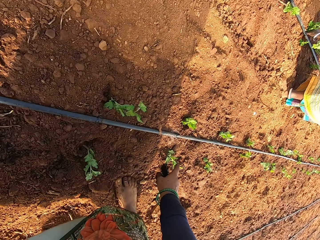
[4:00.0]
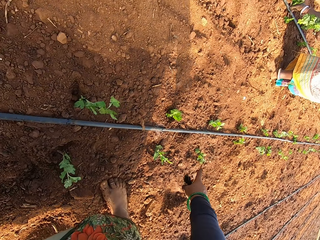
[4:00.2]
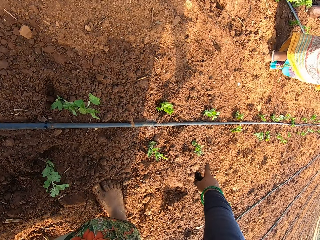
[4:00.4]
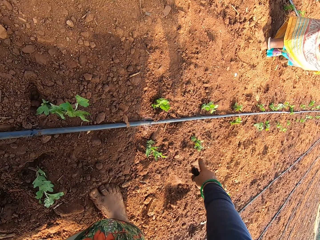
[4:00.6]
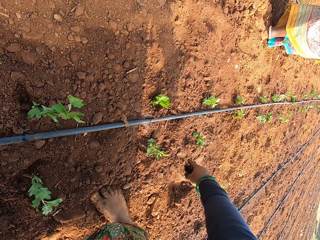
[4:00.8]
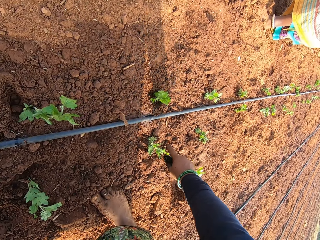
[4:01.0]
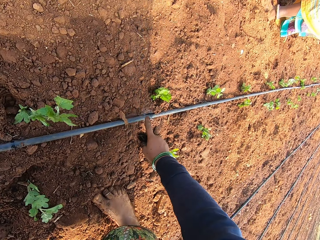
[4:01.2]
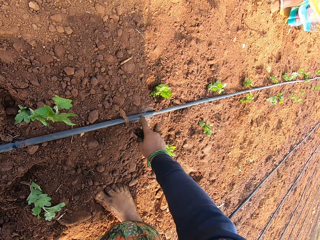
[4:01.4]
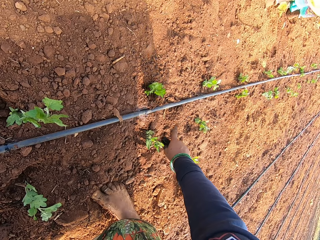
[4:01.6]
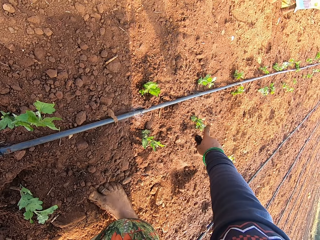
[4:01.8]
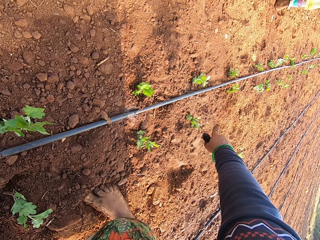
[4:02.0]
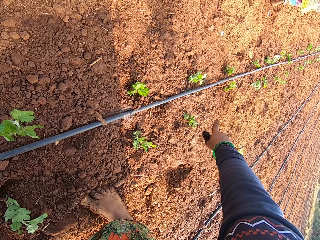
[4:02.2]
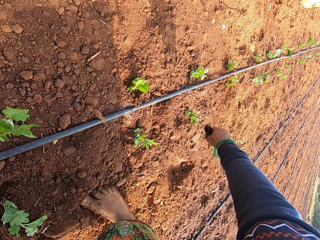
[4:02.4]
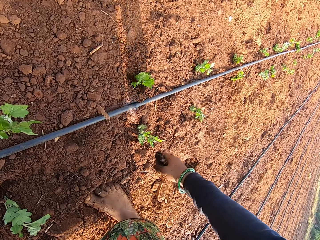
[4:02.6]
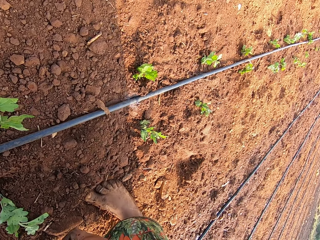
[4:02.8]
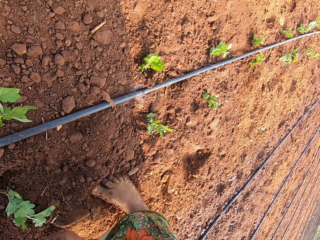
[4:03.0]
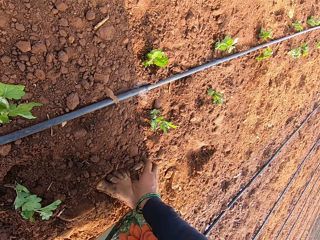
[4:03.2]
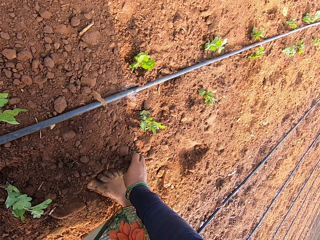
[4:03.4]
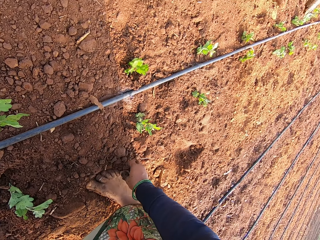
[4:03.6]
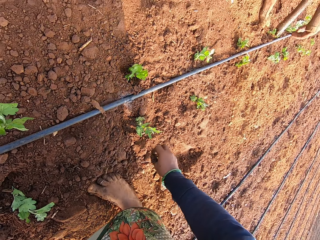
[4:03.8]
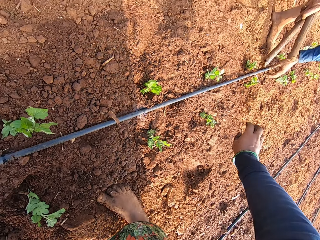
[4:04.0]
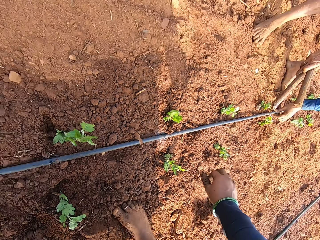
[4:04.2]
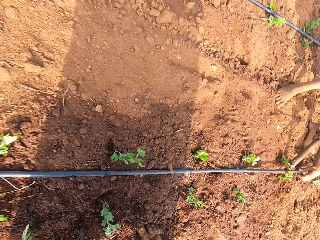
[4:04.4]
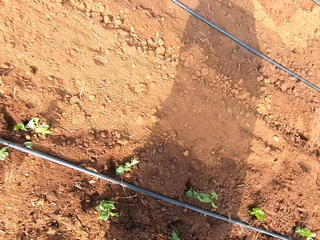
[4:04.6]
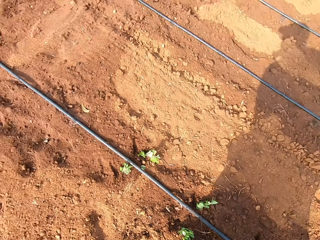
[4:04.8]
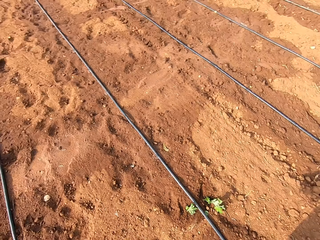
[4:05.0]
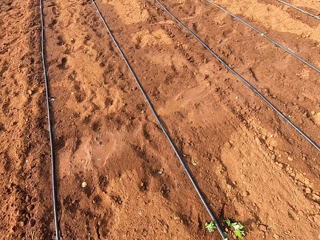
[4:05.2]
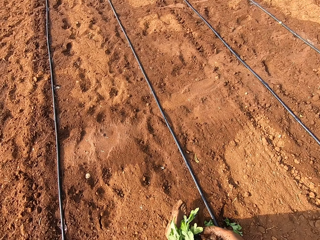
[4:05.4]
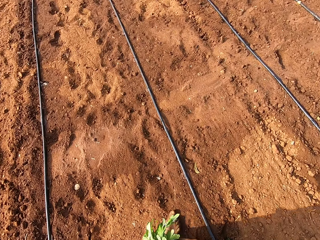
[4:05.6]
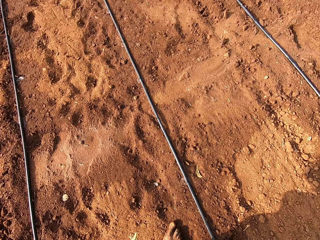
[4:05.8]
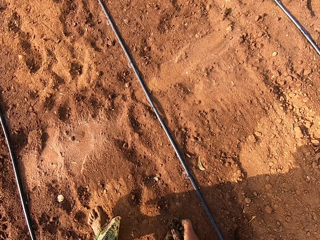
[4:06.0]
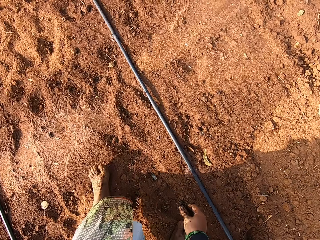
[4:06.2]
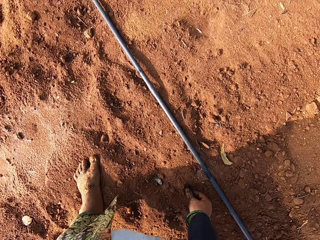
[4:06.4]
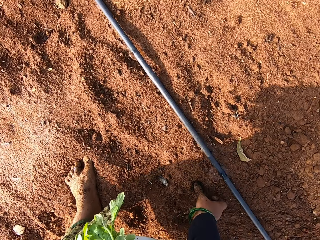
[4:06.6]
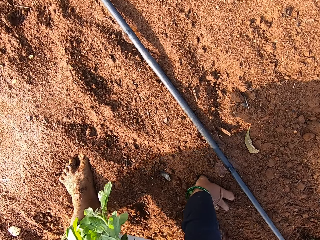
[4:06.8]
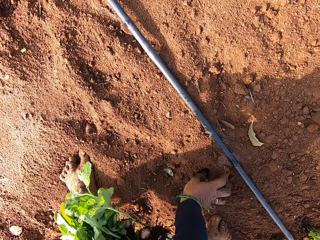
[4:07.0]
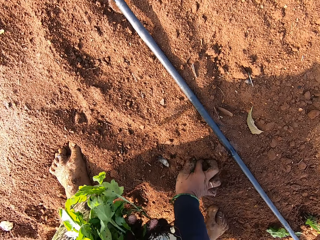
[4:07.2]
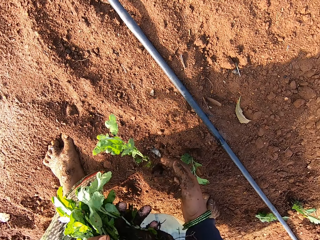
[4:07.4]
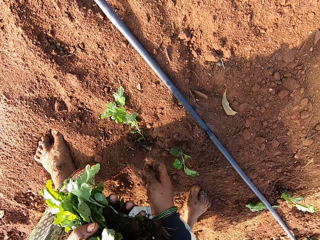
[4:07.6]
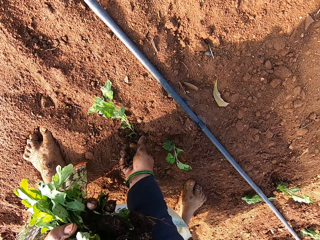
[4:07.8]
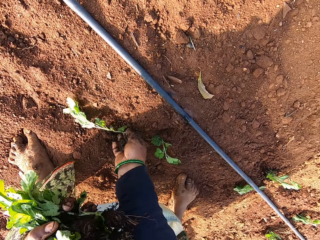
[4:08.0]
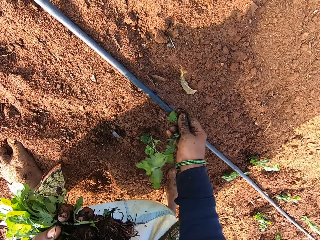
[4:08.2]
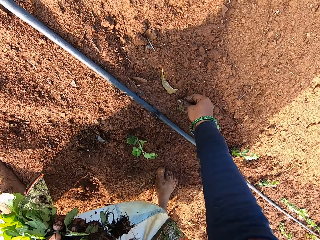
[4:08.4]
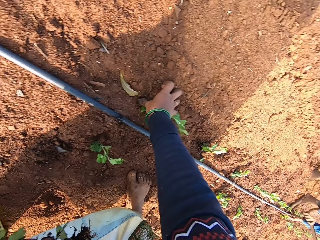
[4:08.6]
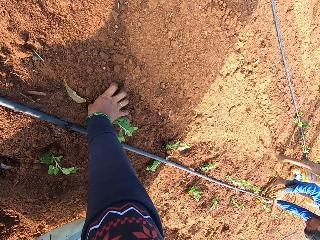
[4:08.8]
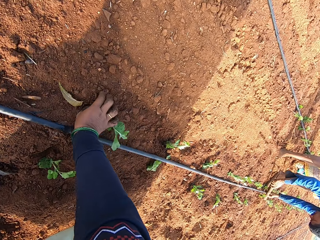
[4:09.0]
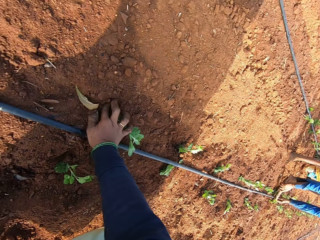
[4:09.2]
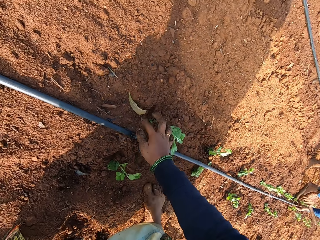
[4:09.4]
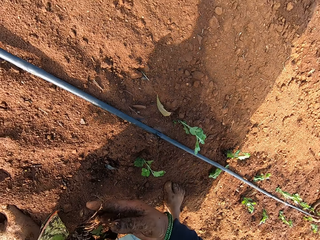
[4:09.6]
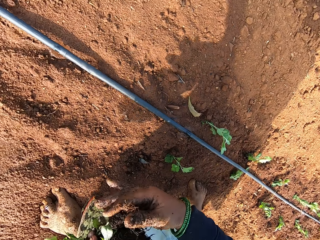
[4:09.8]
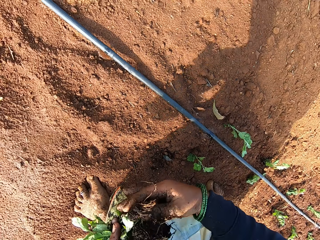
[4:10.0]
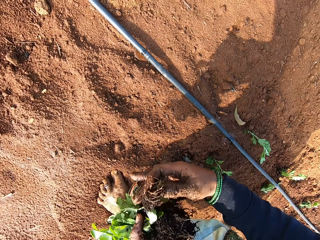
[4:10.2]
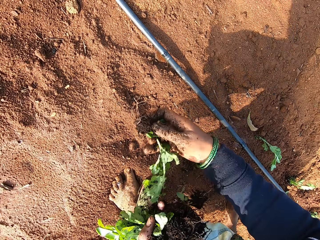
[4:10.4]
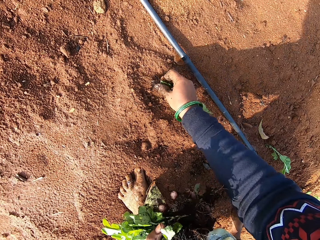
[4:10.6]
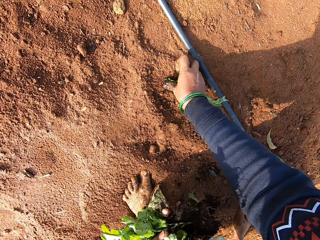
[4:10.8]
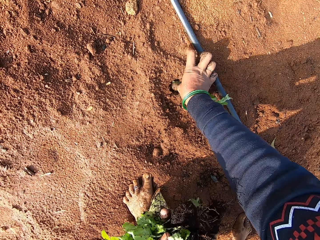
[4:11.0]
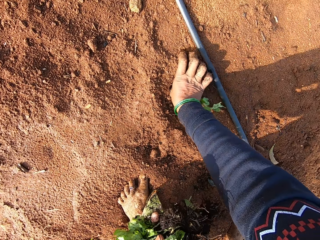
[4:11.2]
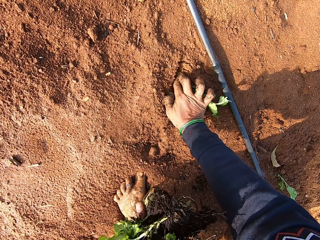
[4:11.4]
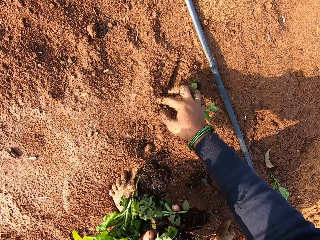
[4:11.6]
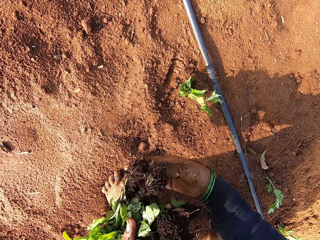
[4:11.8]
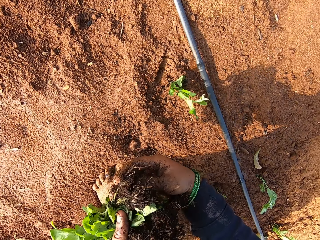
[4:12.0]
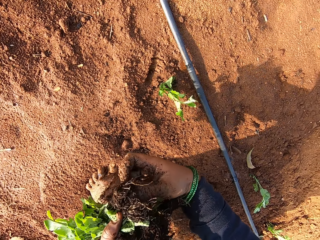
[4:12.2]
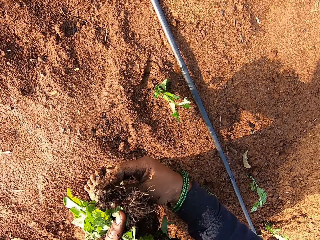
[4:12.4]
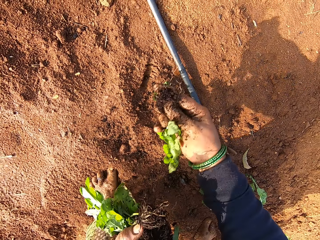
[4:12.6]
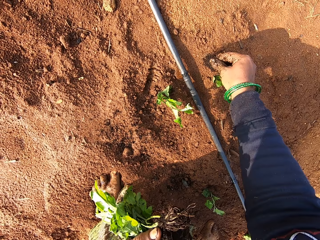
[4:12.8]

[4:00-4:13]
The camera wearer points. She plants a seedling on the ground with her right hand. She picks a seedling from the ground with her right hand. She plants the seedling on the ground with her right hand. She picks a seedling from the seedlings in her left hand with her right hand. She plants the seedling on the ground with her right hand. She picks a seedling from the seedlings in her left hand with her right hand.

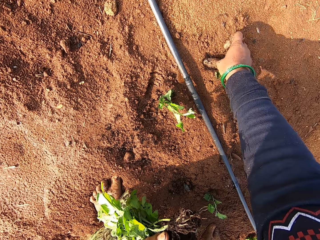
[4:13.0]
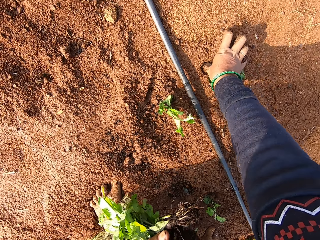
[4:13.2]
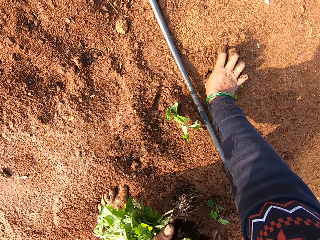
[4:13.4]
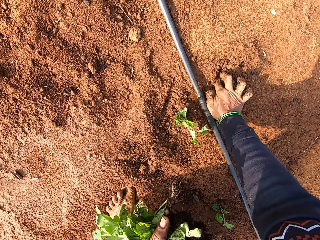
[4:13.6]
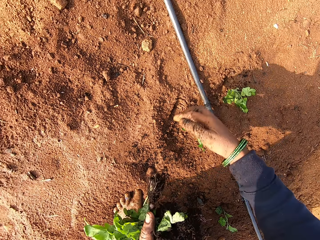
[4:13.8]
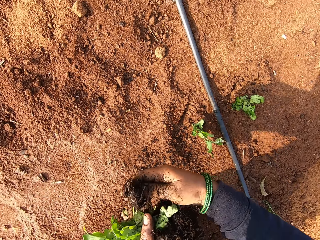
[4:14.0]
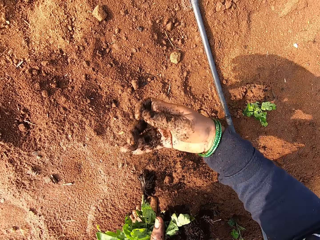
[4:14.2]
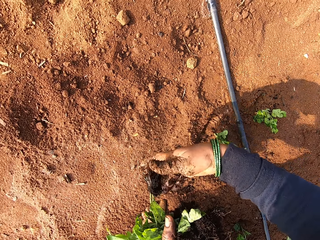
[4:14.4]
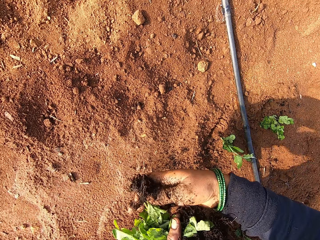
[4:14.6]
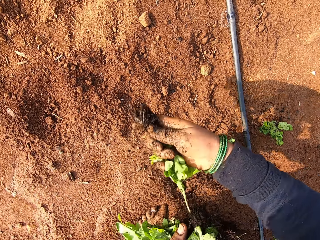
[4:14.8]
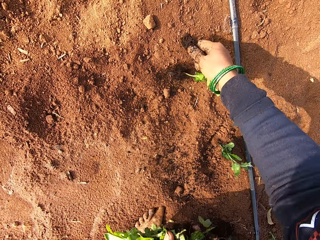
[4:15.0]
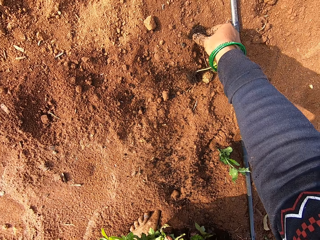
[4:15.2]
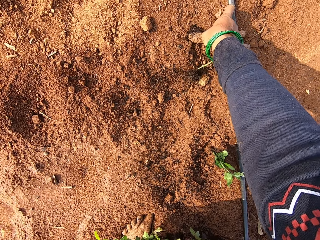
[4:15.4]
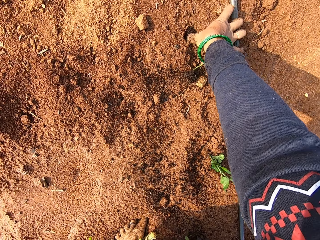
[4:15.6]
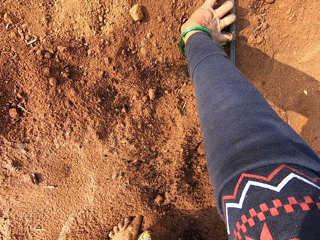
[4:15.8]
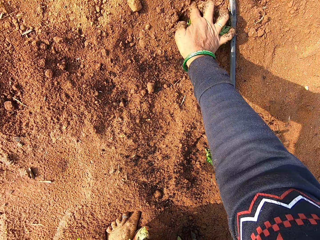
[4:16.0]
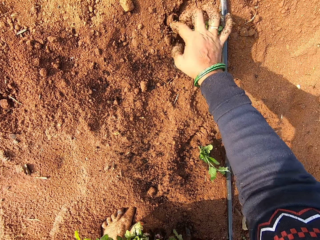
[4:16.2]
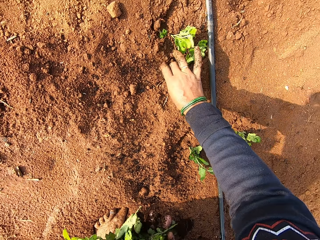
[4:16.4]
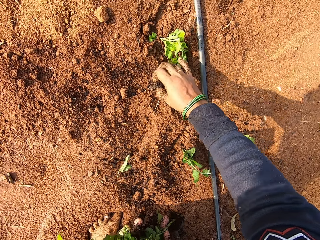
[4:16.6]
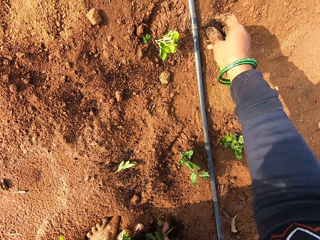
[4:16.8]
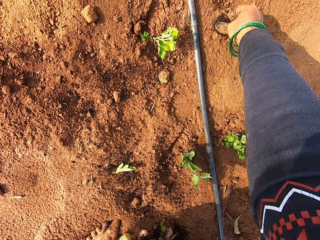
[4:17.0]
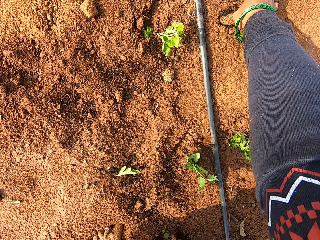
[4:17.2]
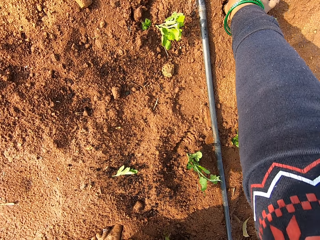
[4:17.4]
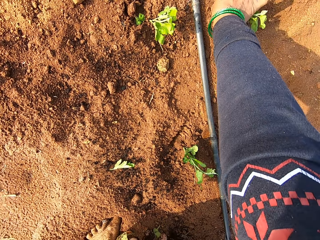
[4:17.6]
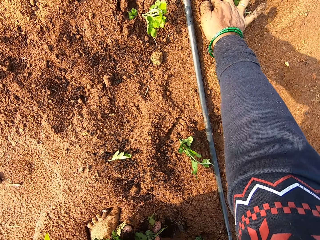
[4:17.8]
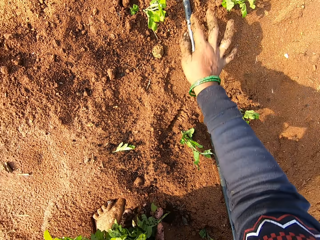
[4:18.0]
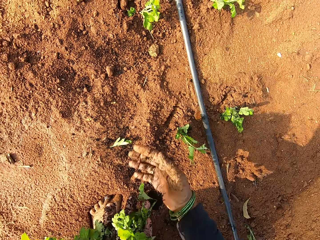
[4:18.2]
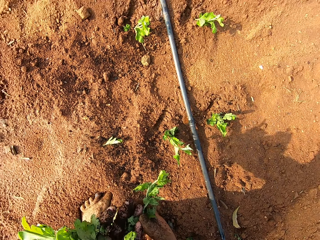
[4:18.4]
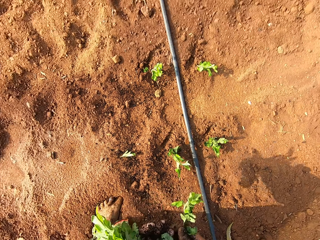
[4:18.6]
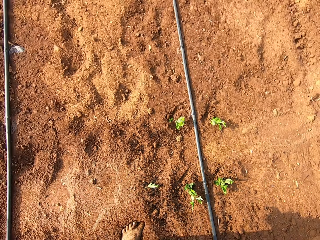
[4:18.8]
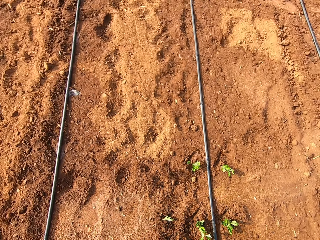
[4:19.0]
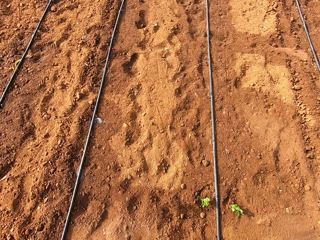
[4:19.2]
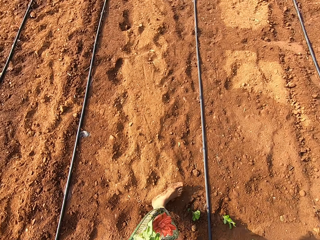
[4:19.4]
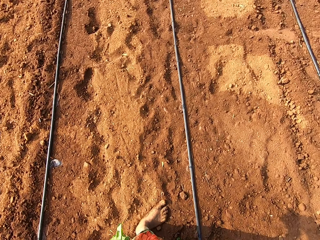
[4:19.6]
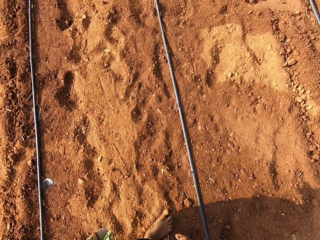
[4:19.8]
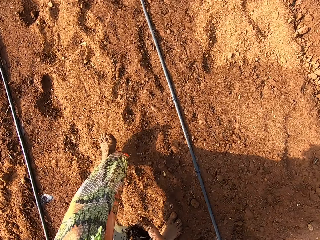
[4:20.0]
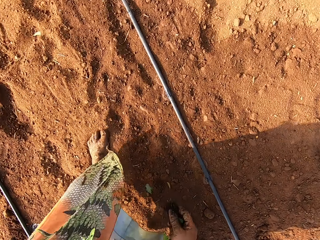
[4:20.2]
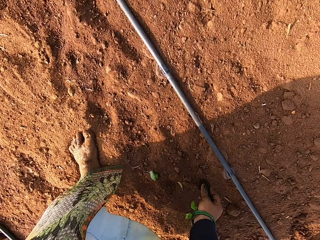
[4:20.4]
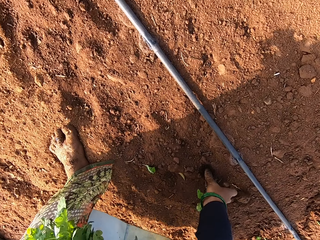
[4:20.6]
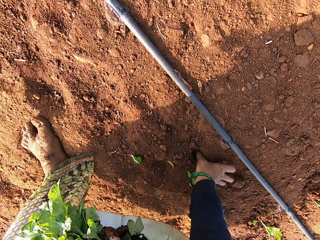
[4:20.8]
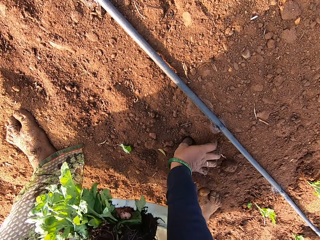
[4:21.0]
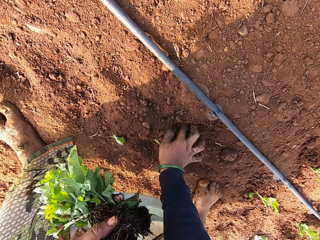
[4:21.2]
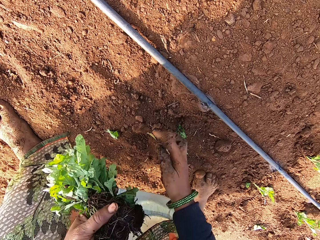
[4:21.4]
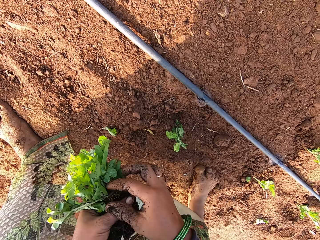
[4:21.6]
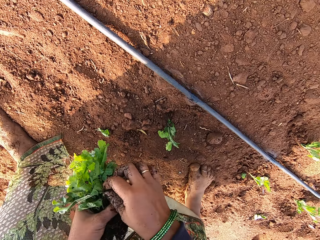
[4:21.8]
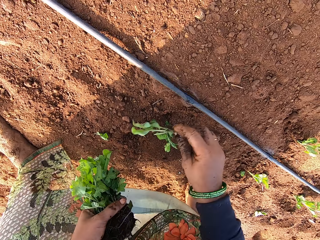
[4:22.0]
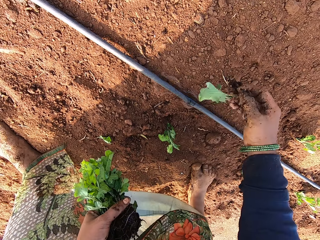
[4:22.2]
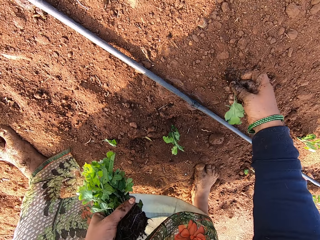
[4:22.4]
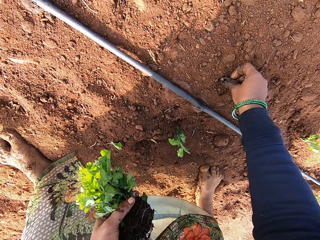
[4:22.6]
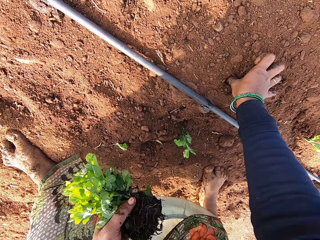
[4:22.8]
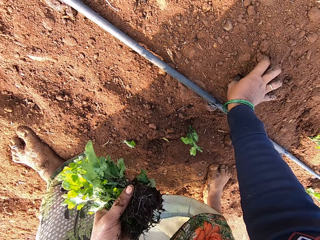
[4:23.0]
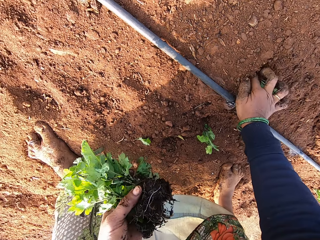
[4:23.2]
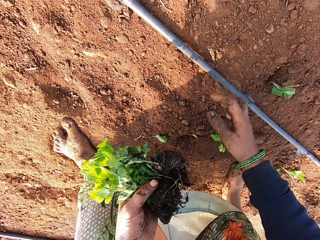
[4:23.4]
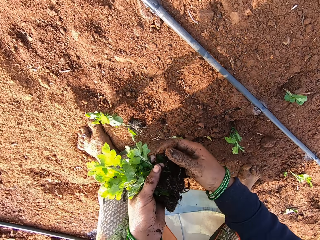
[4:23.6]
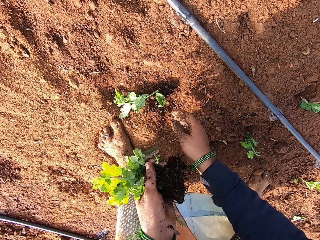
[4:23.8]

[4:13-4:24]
The camera wearer plants the seedling on the ground with her right hand. She picks a seedling from the seedlings in her left hand with her right hand. She plants the seedling on the ground with her right hand. She picks a seedling from the seedlings in her left hand with her right hand. She plants the seedling on the ground with her right hand. She plants a seedling on the ground with her right hand. She picks a seedling from the seedlings in her left hand with her right hand. She plants the seedling on the ground with her right hand.
